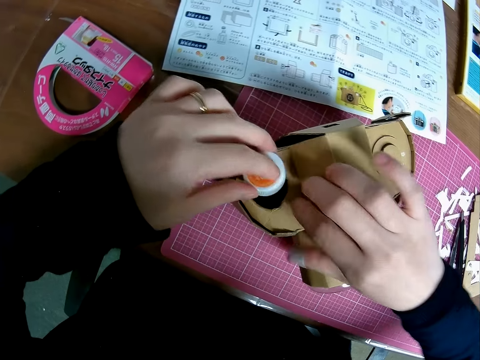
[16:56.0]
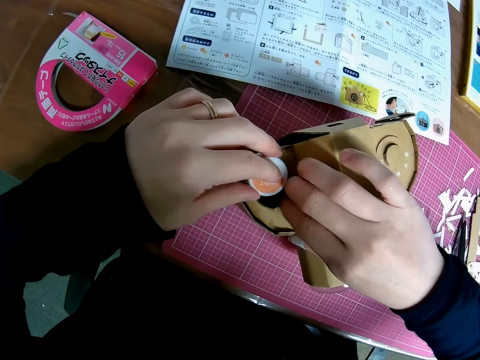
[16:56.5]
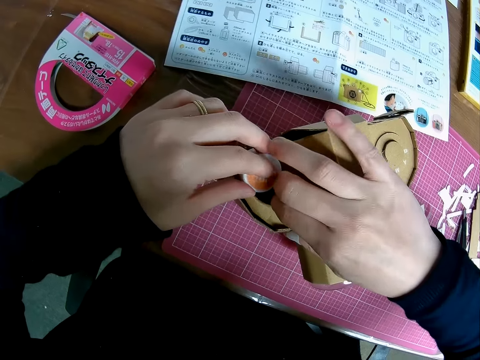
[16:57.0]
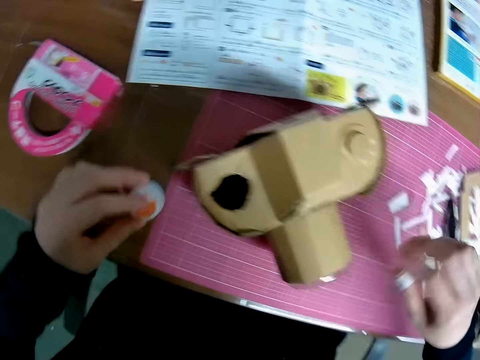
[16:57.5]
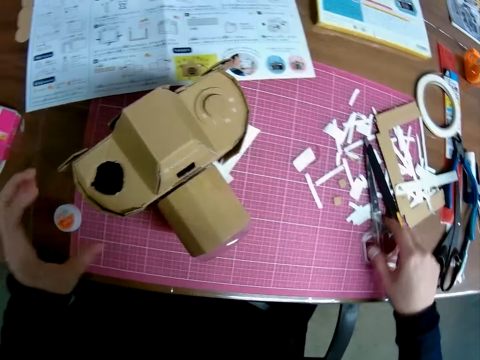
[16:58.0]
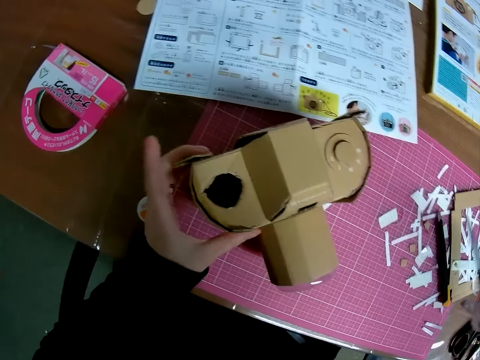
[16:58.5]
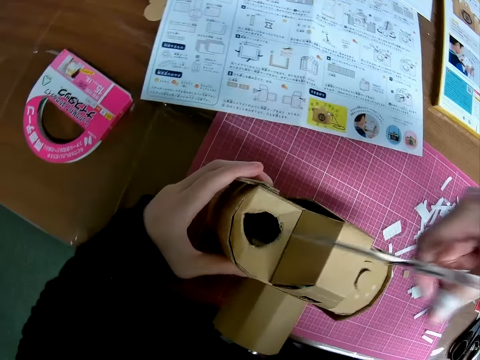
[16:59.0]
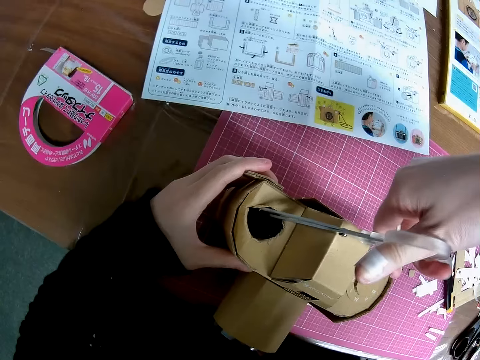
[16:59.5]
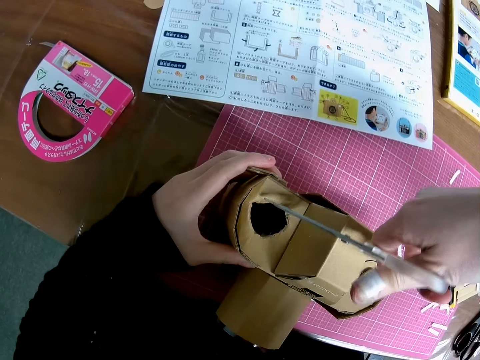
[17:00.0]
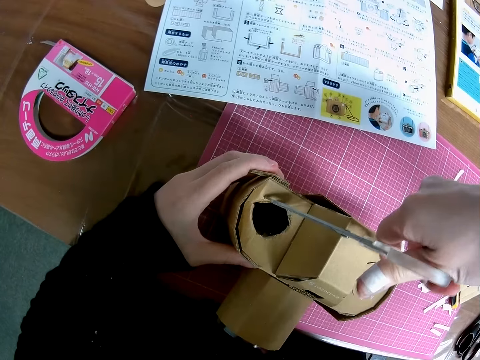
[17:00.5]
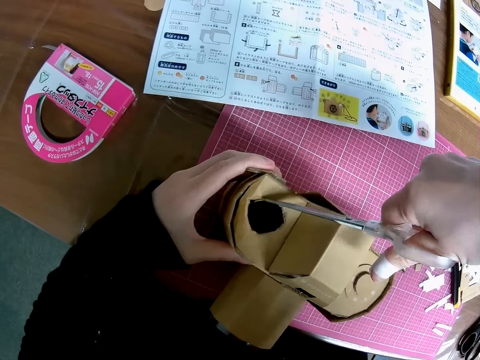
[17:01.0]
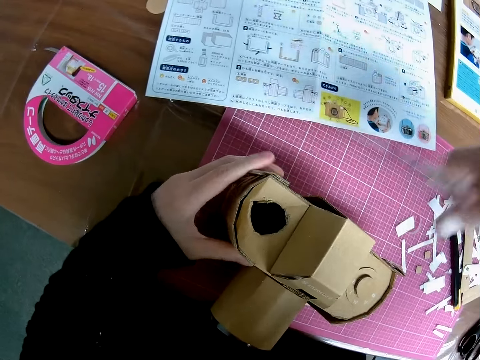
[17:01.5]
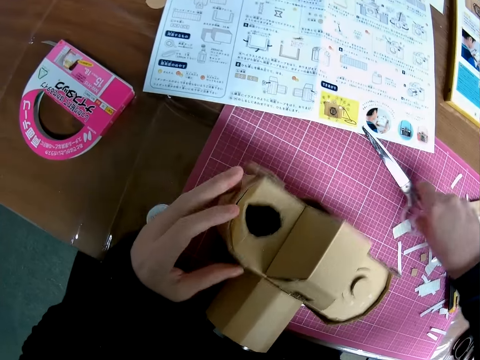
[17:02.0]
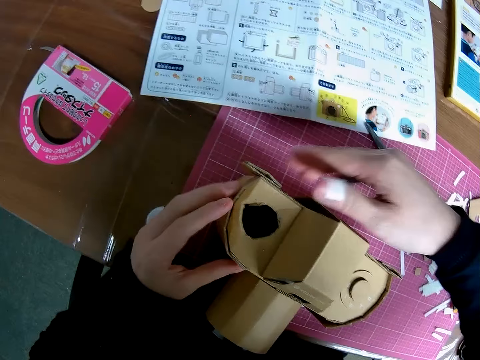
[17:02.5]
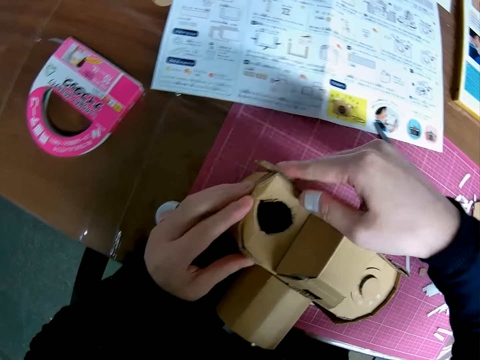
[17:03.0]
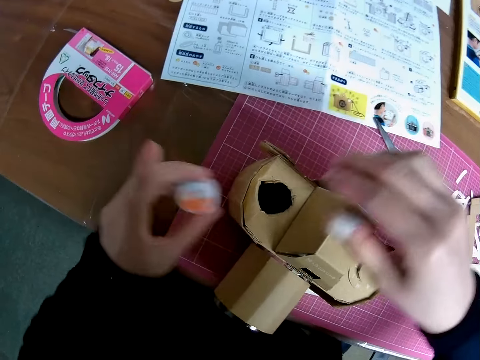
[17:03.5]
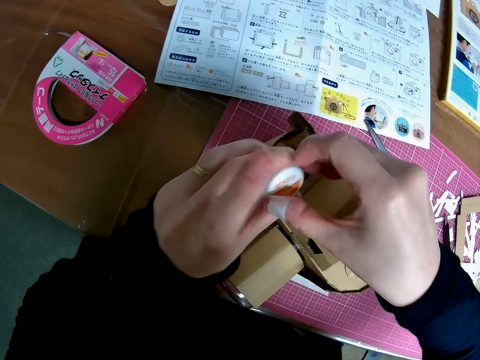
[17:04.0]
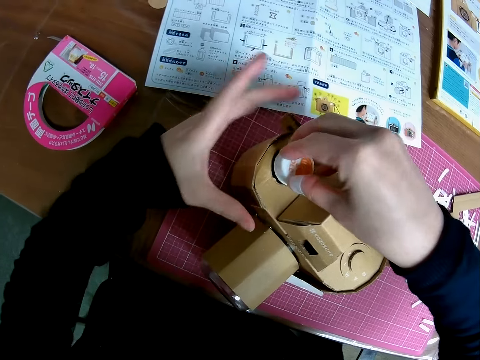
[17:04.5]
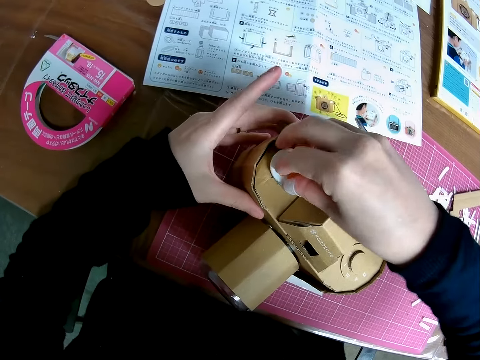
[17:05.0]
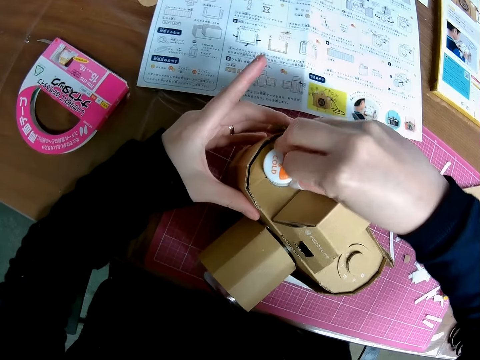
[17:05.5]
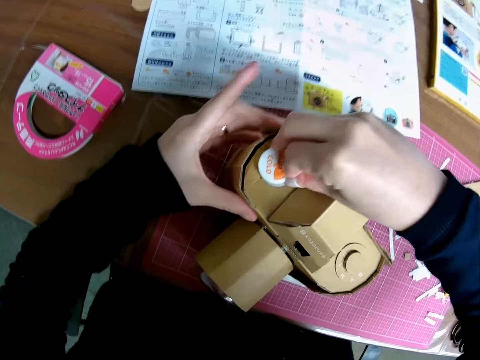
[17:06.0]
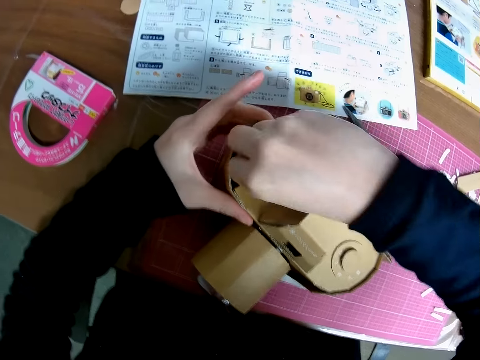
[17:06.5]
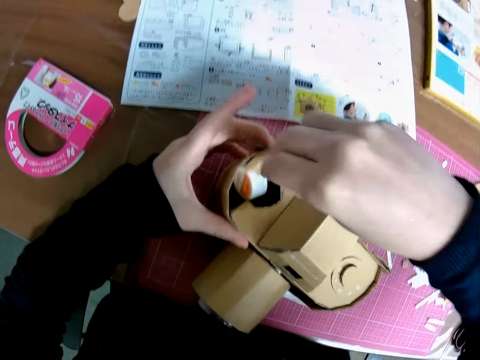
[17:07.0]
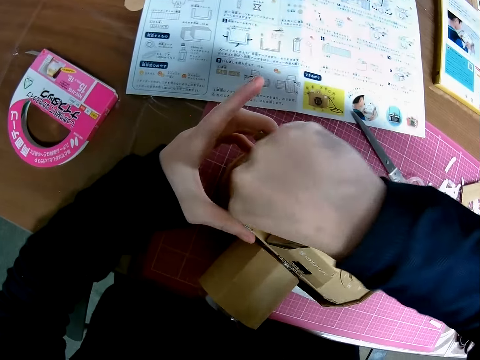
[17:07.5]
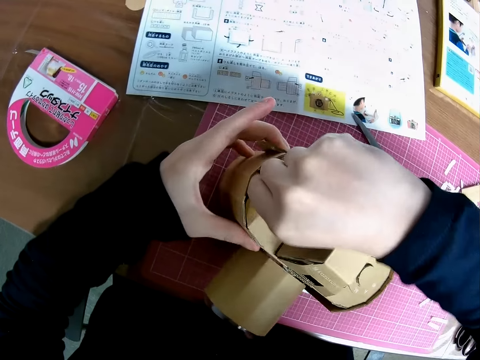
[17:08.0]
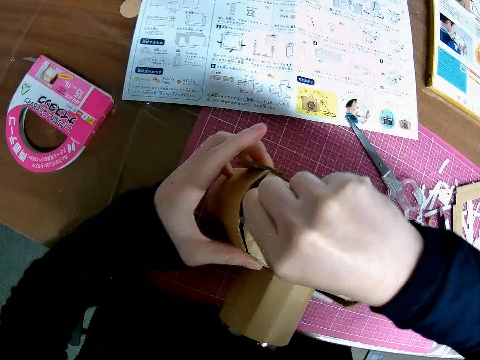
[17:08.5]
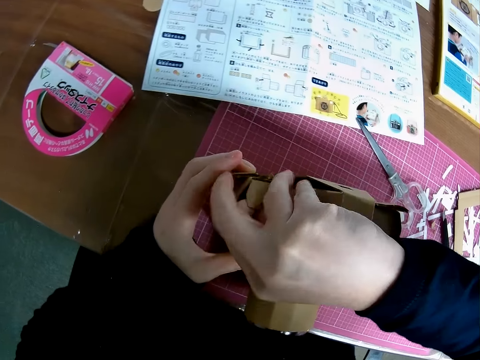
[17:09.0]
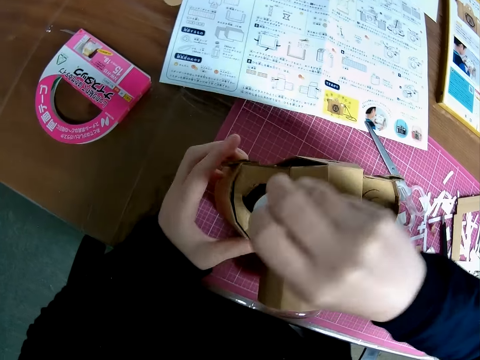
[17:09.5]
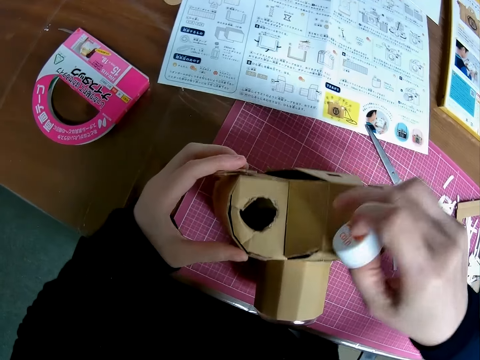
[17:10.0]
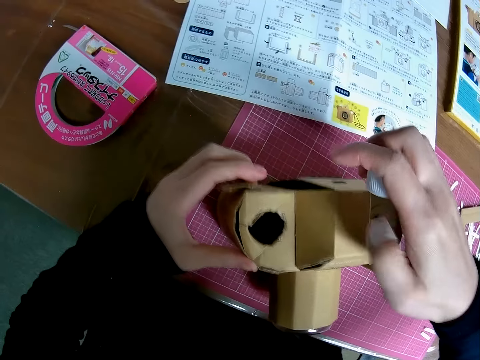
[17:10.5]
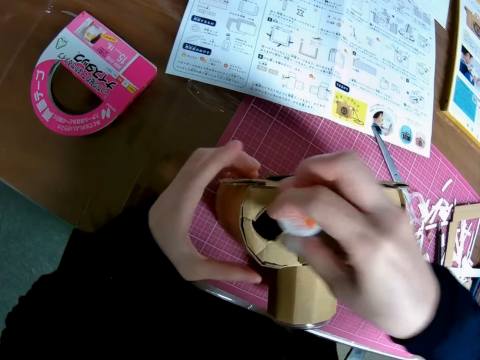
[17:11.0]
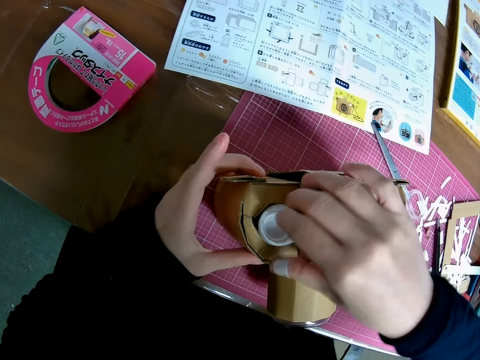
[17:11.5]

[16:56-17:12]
The camera wearer puts the cover on the paper craft. He drops the cover on the sheet. He picks up the pair of scissors on the sheet and trims the paper craft with the pair of scissors. He drops the pair of scissors on the sheet. He adjusts the paper craft in his hand. He picks up the cover on the sheet and puts the cover on the paper craft. He adjusts the paper craft in his hand.

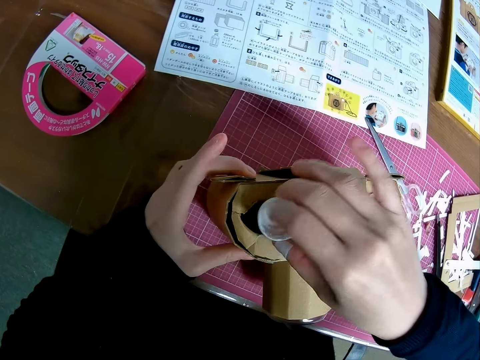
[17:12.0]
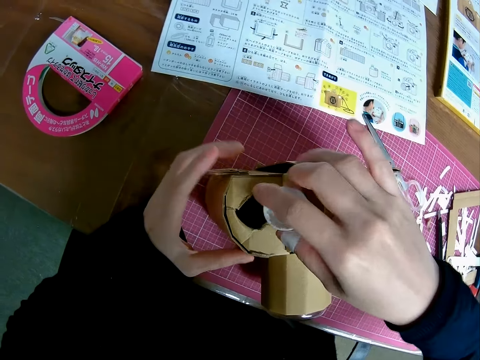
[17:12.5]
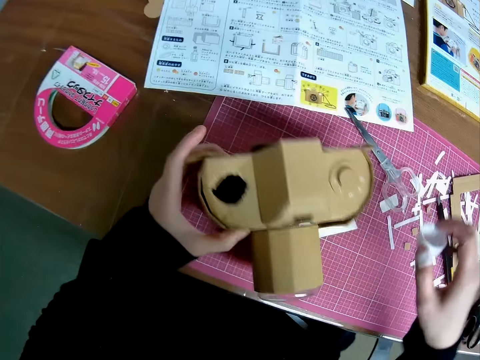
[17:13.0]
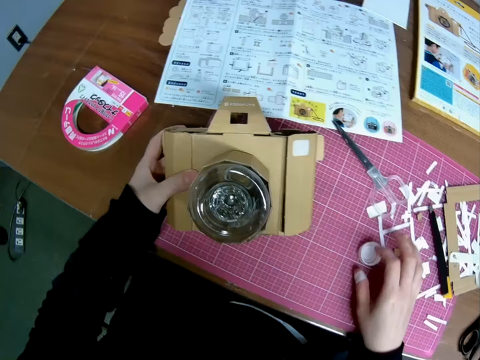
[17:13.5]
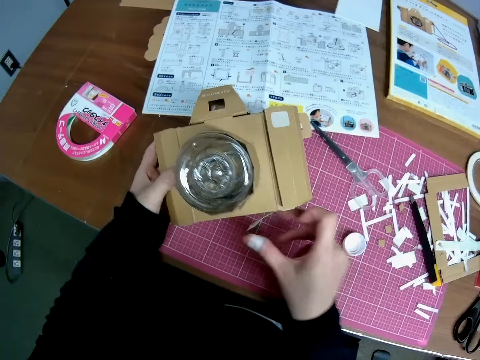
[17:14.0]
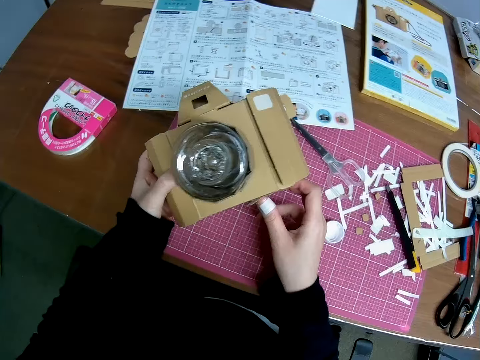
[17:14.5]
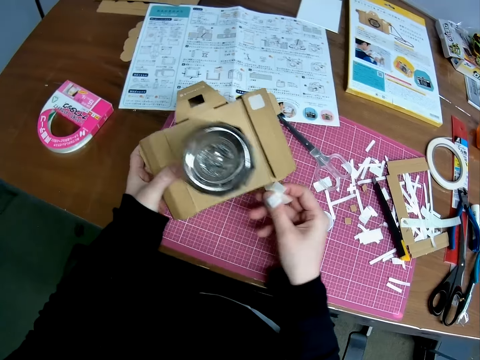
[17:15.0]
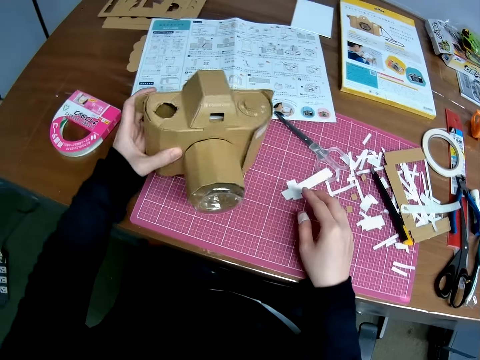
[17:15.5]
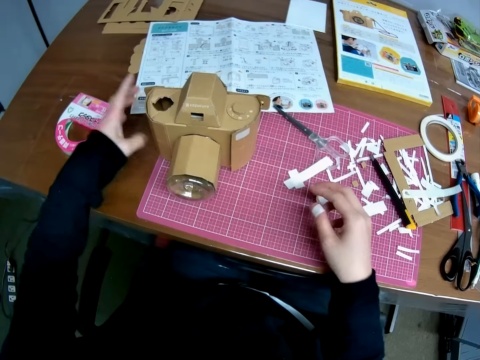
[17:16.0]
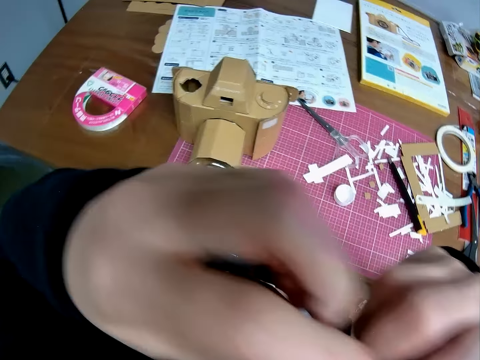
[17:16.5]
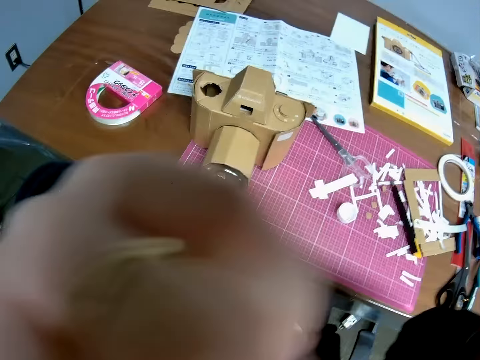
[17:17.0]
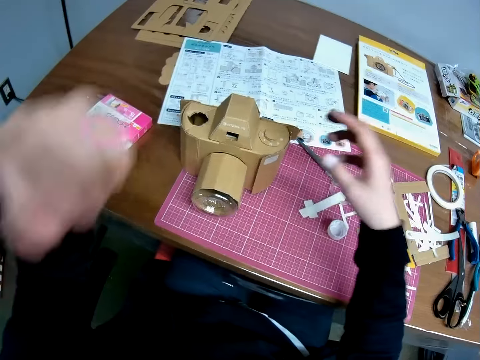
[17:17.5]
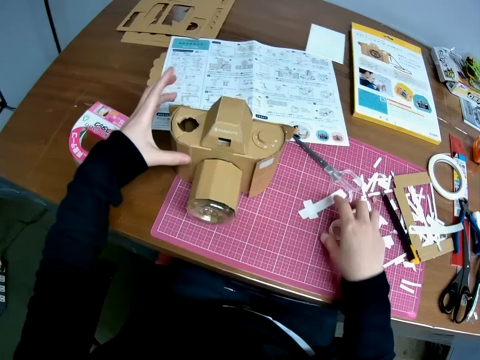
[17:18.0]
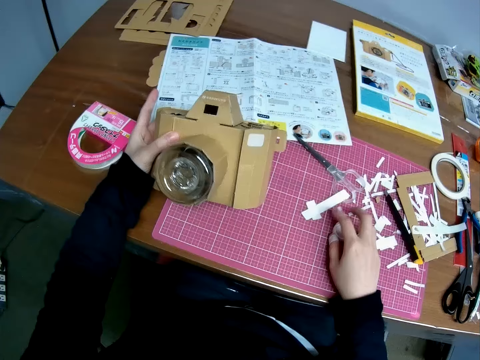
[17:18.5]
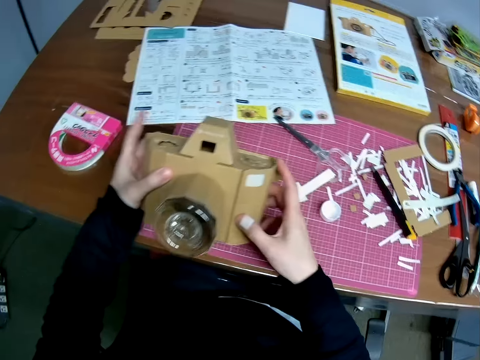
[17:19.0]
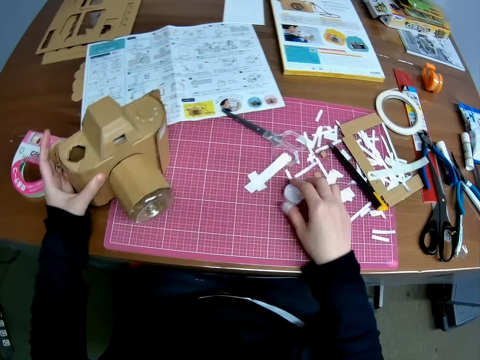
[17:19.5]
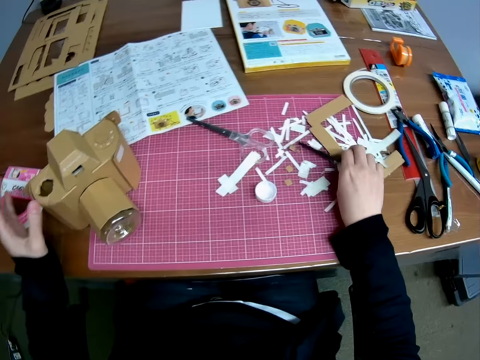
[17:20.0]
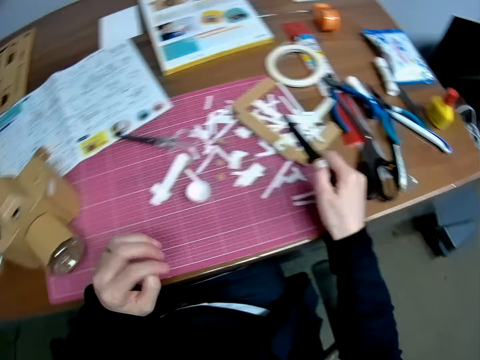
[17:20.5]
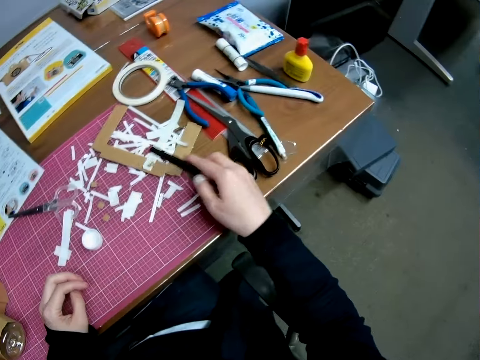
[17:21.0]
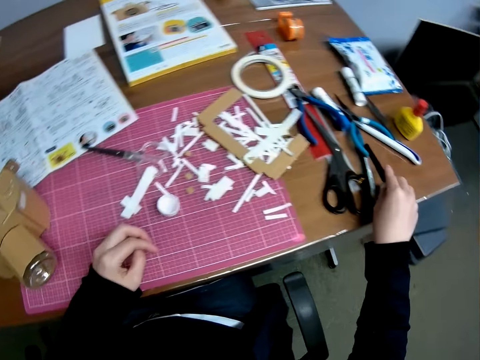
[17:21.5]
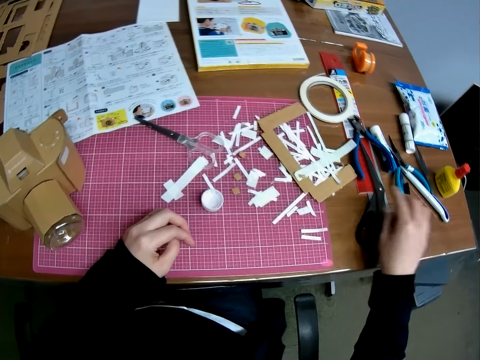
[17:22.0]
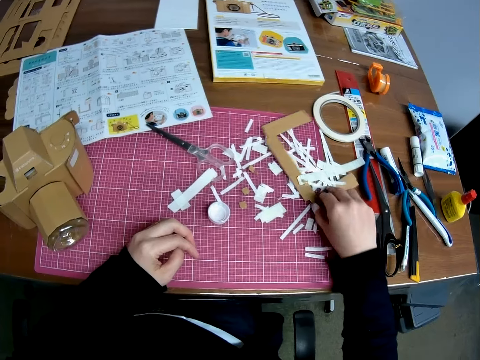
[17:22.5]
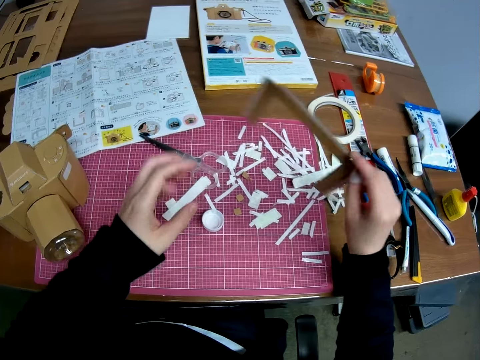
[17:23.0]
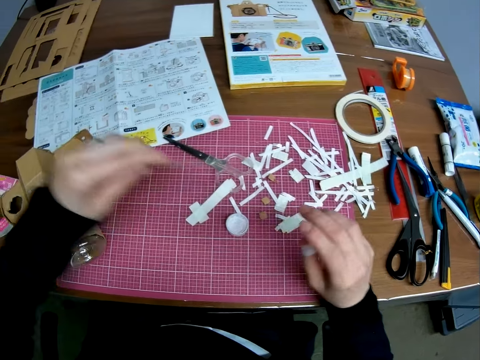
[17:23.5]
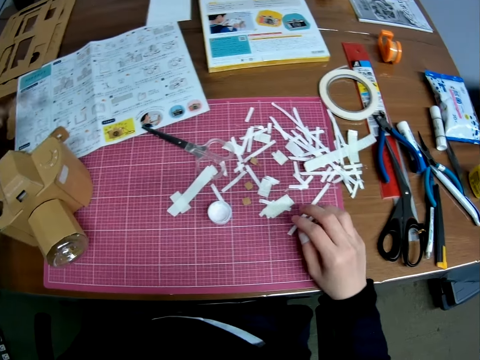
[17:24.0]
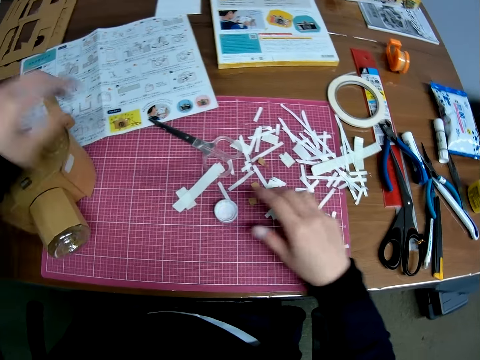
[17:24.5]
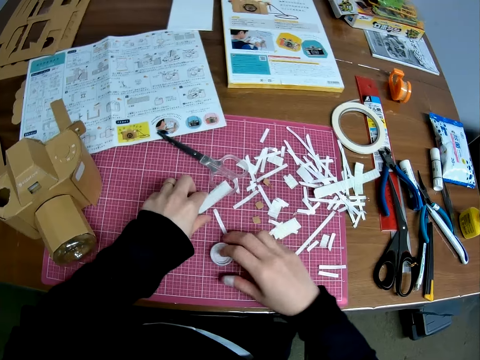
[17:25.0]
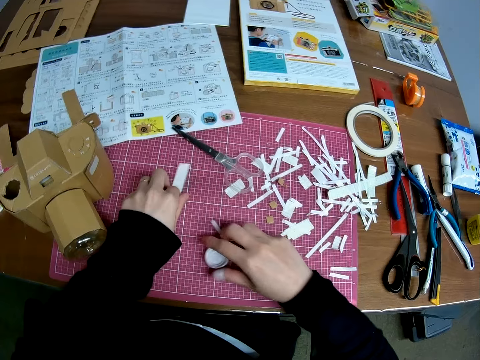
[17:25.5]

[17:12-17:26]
The camera wearer drops the cover on the sheet. He adjusts the paper craft in his hand. He drops the paper craft on the sheet. He fixes something. He picks up the paper craft on the sheet and drops the paper craft on the sheet. He picks up the precision knife on the sheet and drops the precision knife on the table. He picks up a piece of paper on the sheet and drops the piece of paper on the table.
